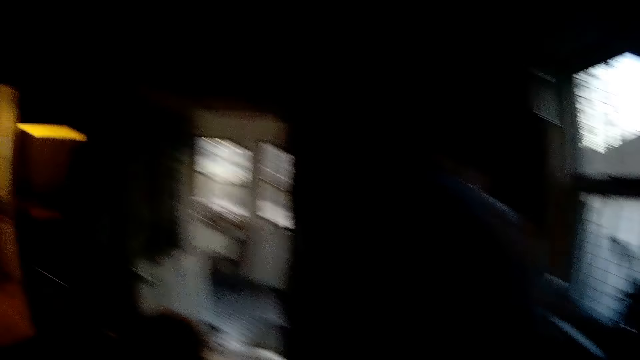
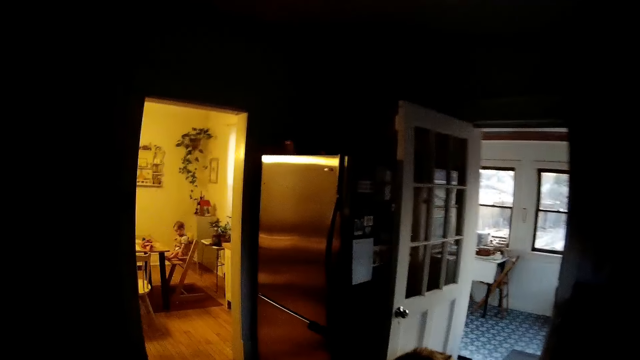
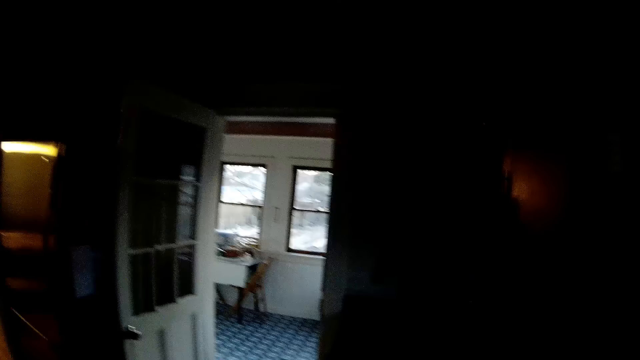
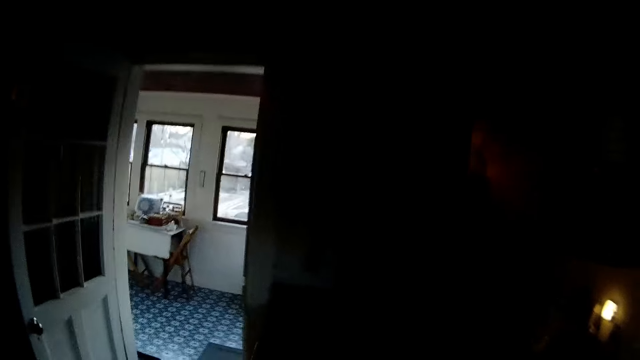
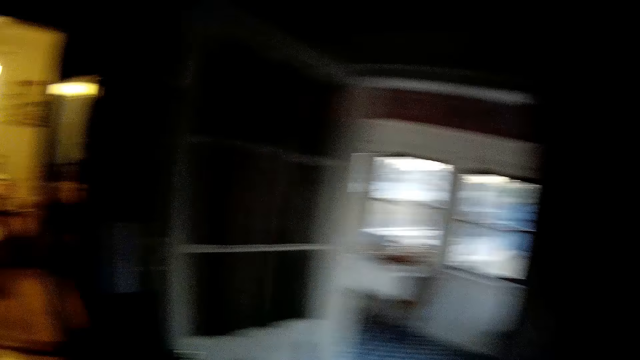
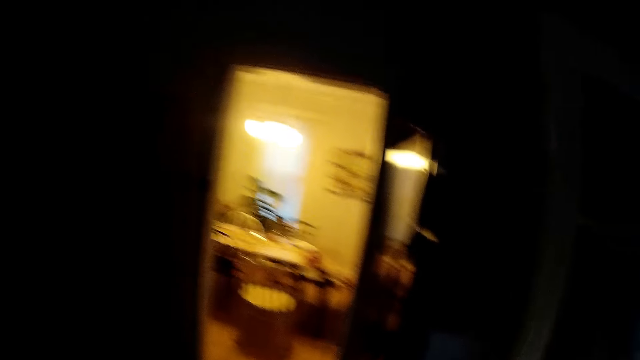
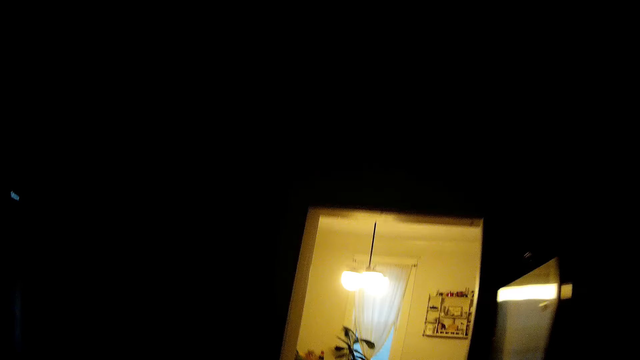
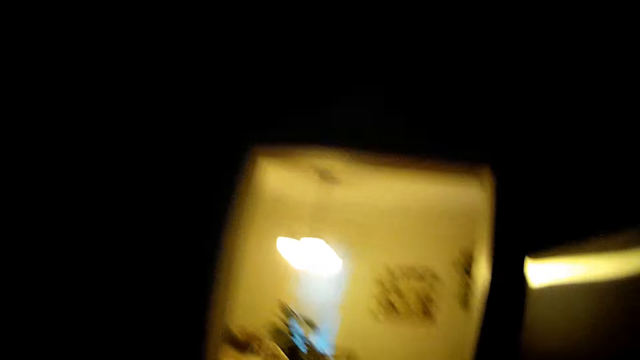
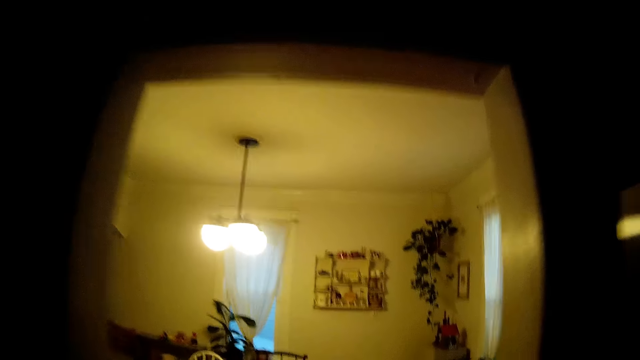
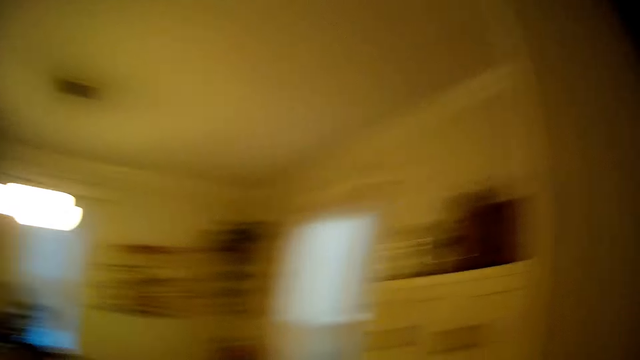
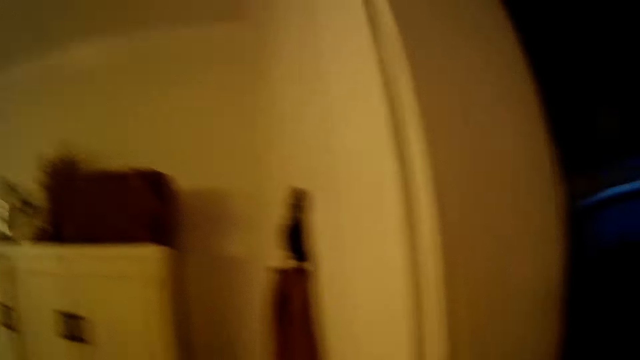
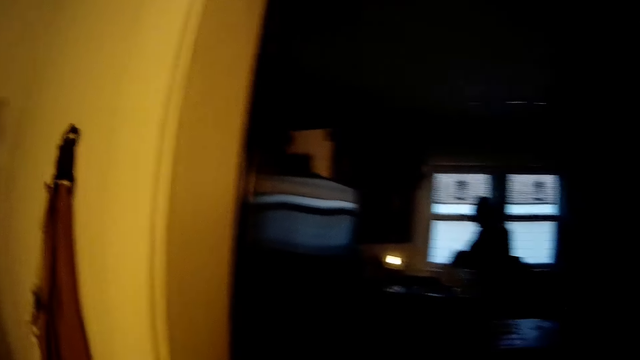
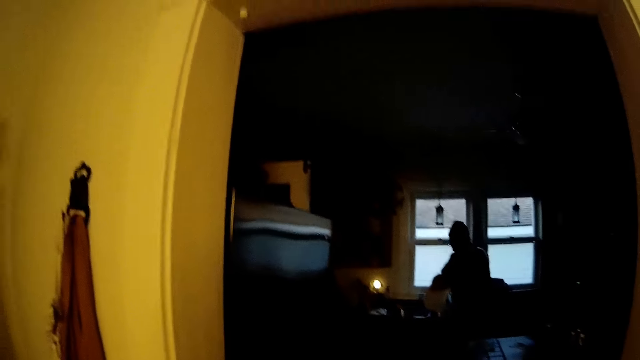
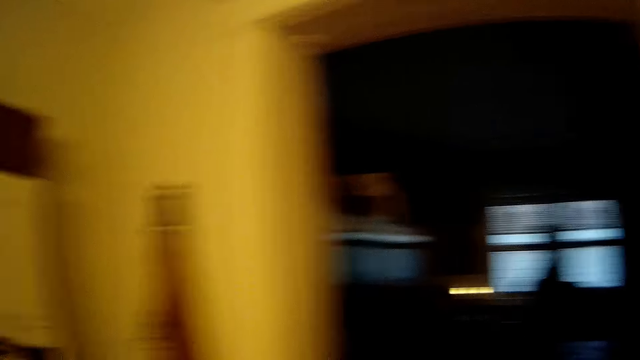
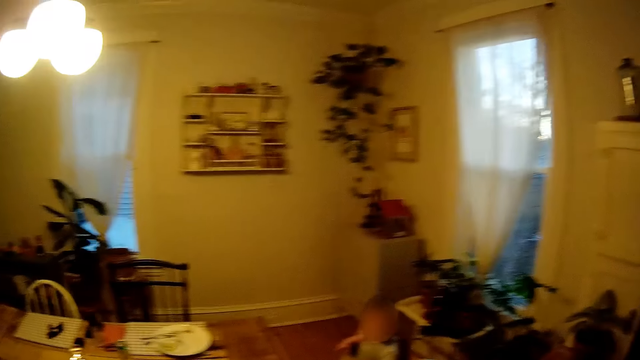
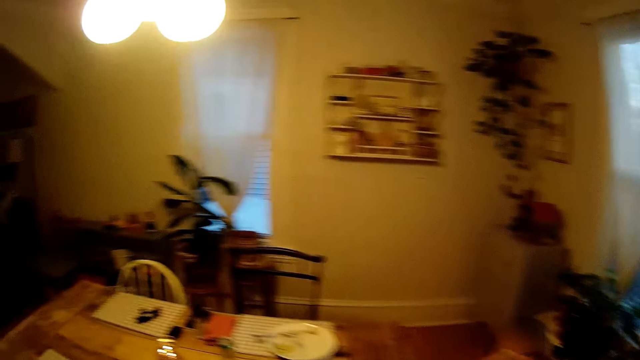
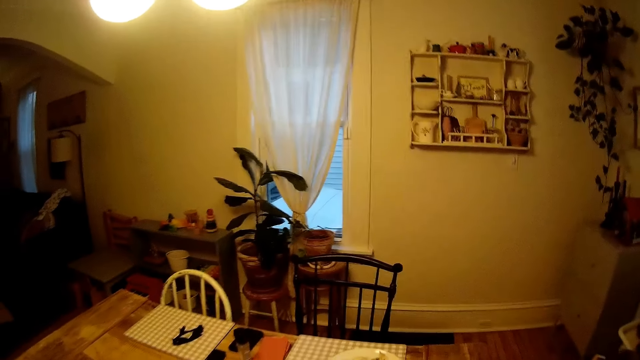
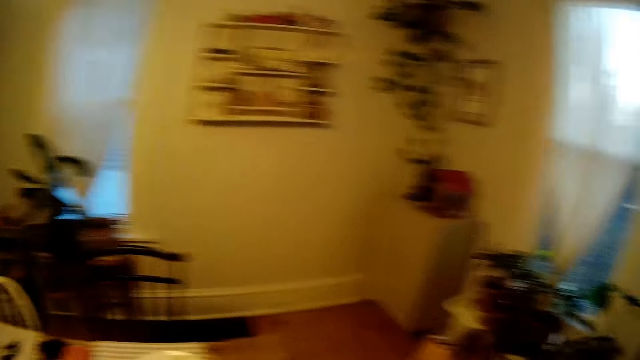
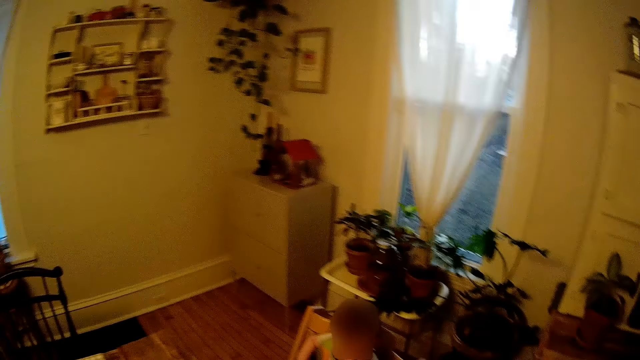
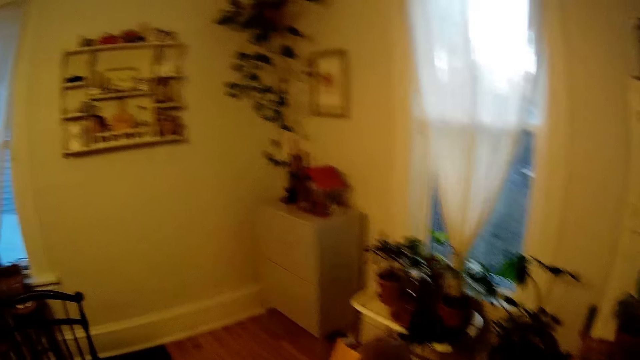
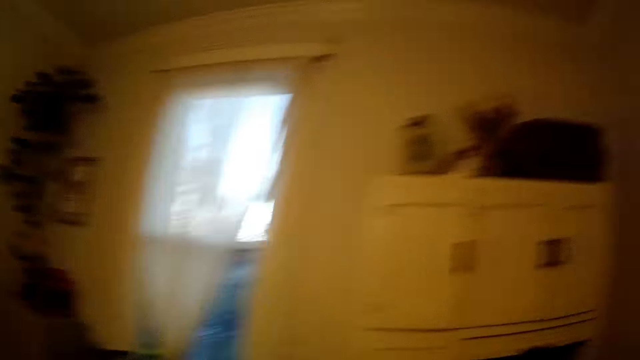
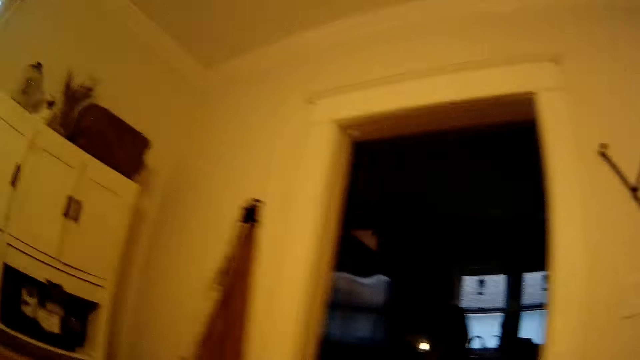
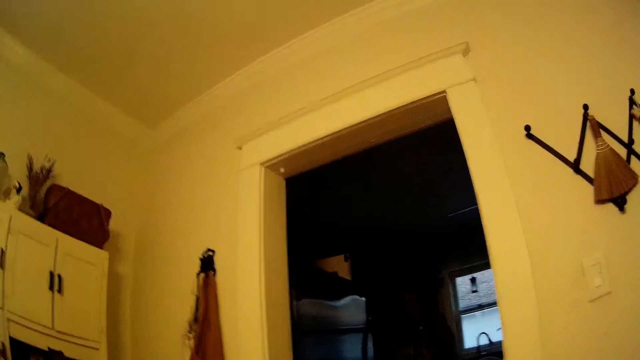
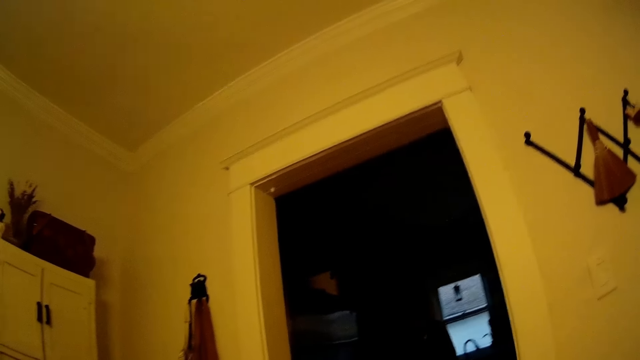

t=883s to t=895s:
The camera wearer walks around the house. They talk to the baby in the living room. They walk towards a dining table in a dining room. The man talks to the camera wearer in the kitchen. The camera wearer walks around the house repeatedly.

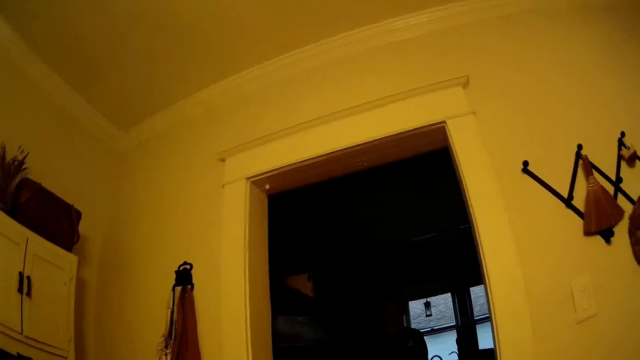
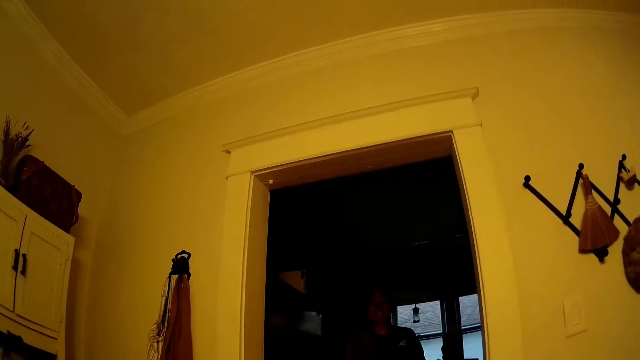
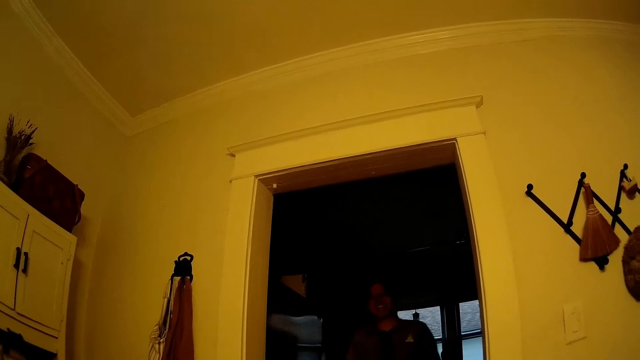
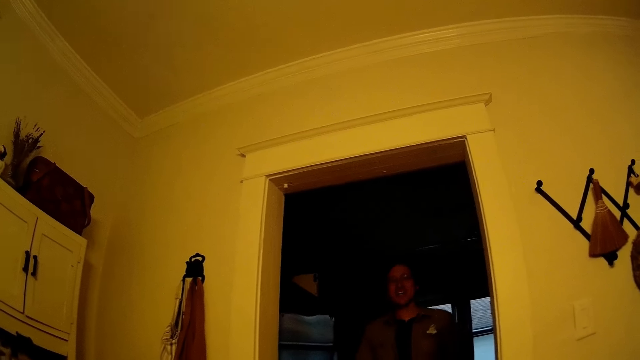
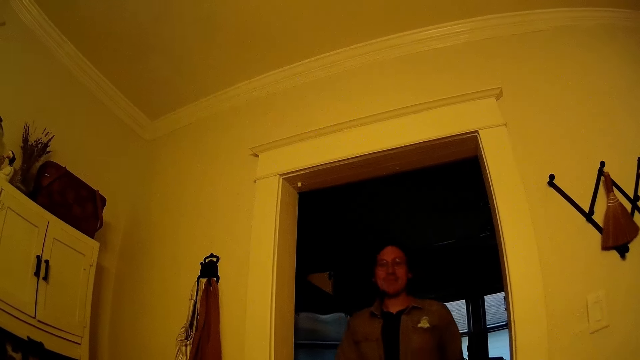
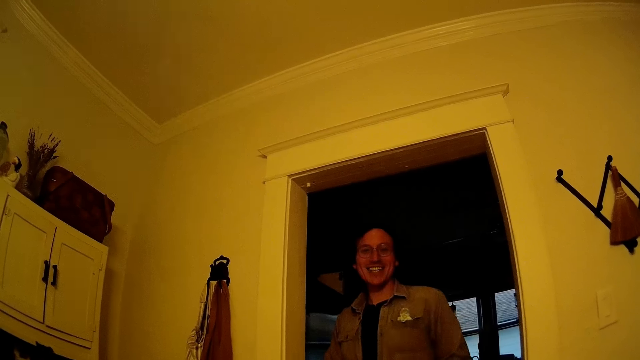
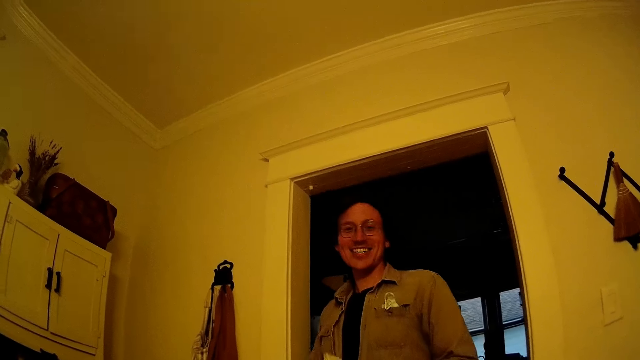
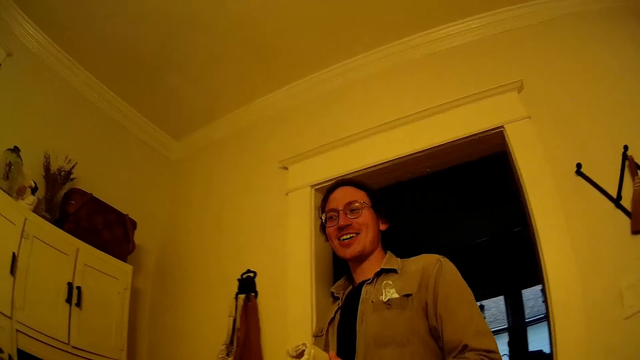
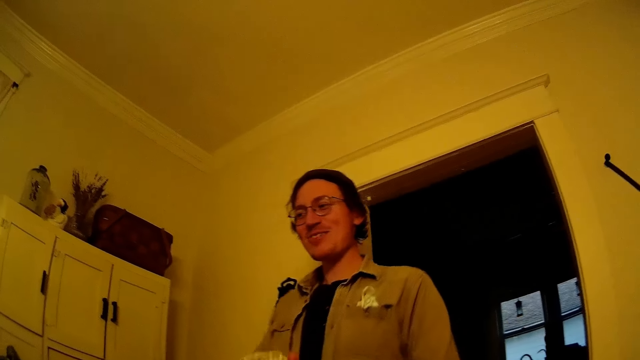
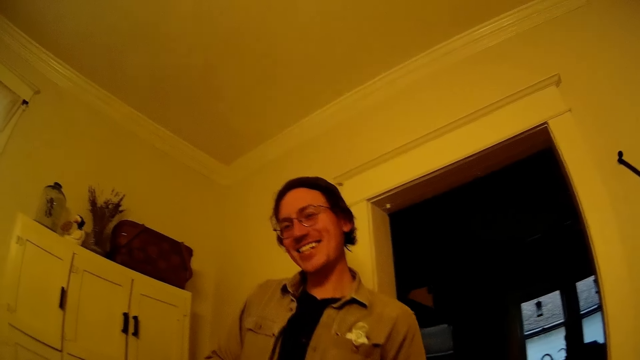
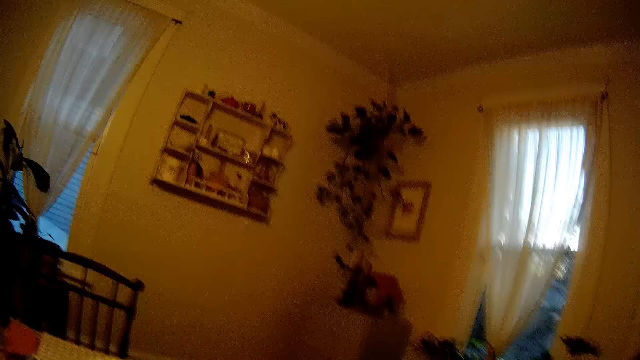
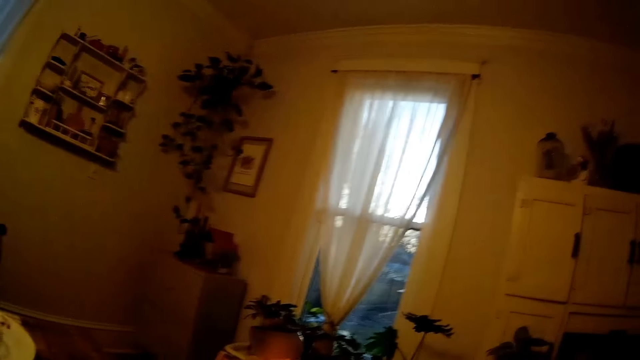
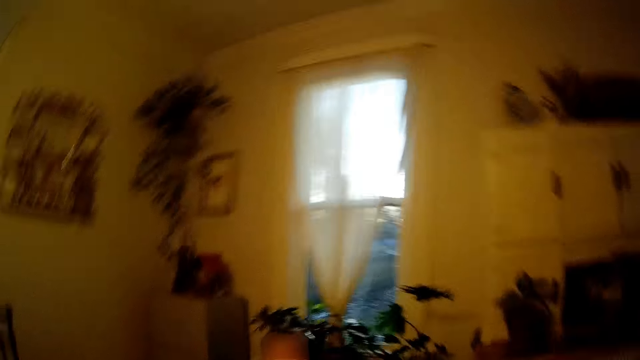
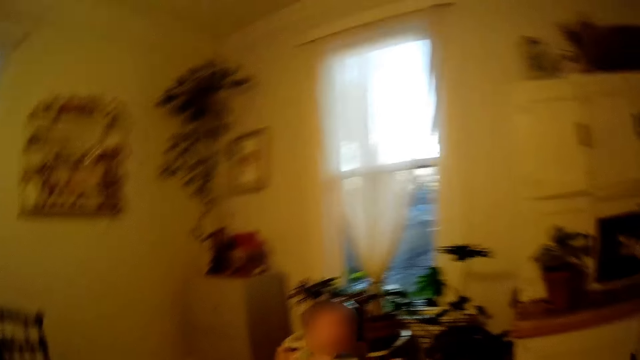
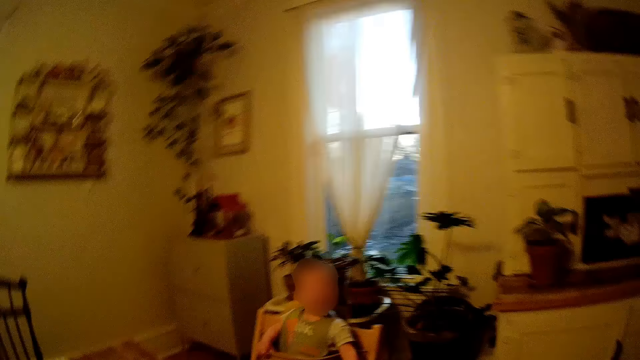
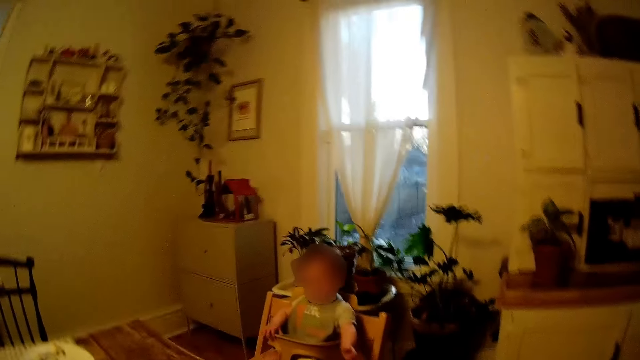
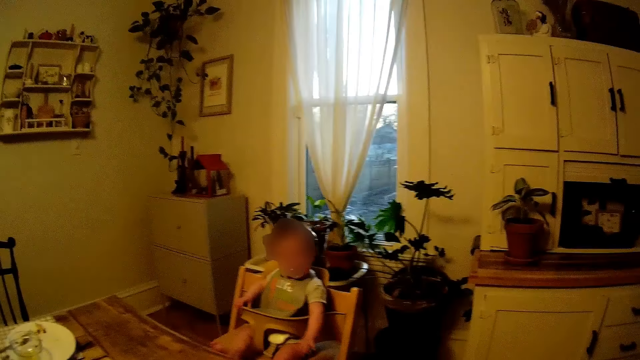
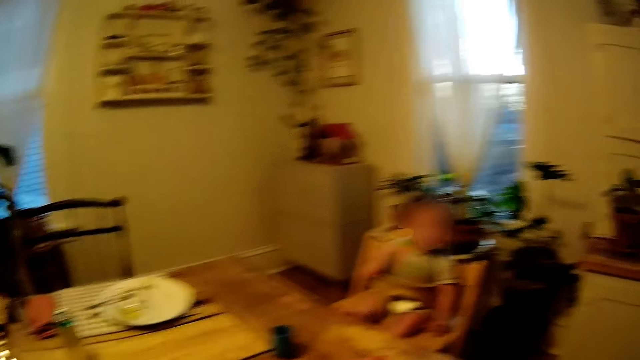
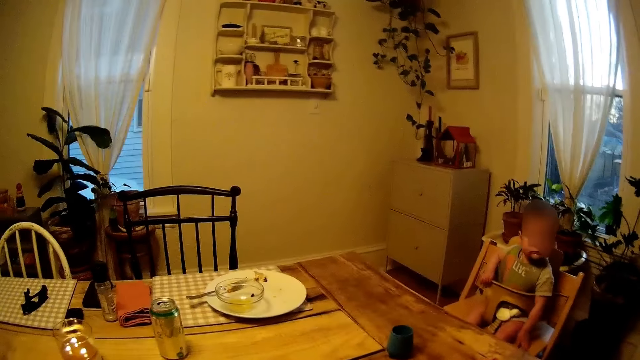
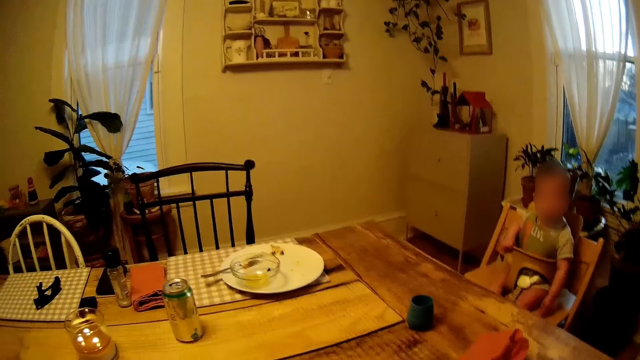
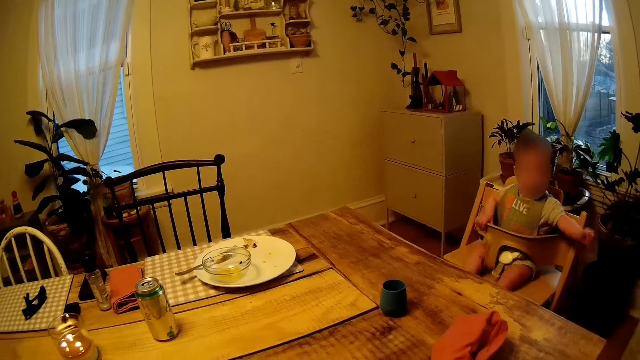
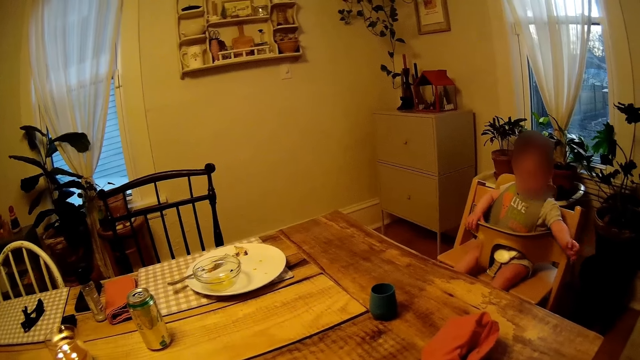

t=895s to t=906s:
The man walks towards the camera wearer in the dining room. The man walks around the house. The camera wearer looks around the house. They talk to the baby in the dining room. They look around the house again.
